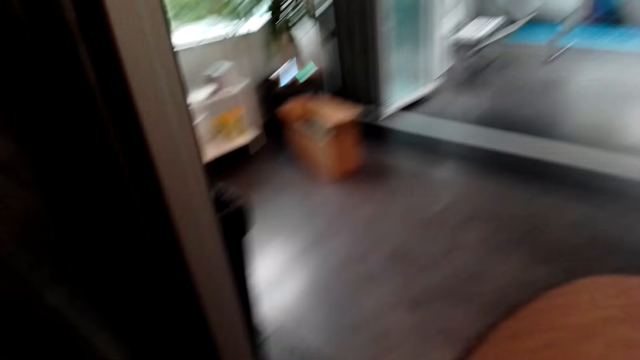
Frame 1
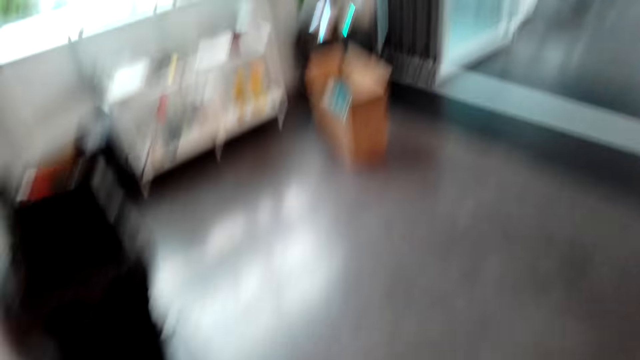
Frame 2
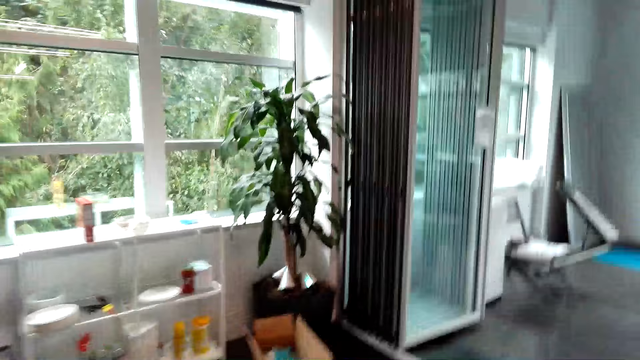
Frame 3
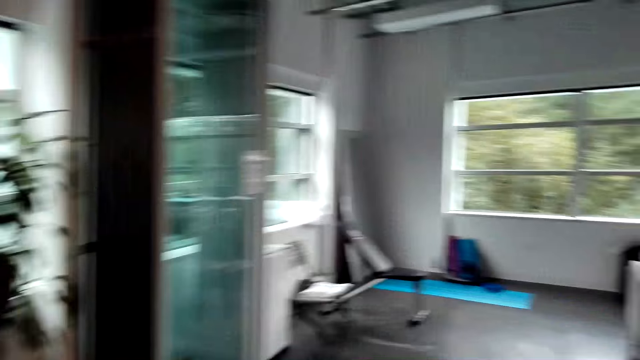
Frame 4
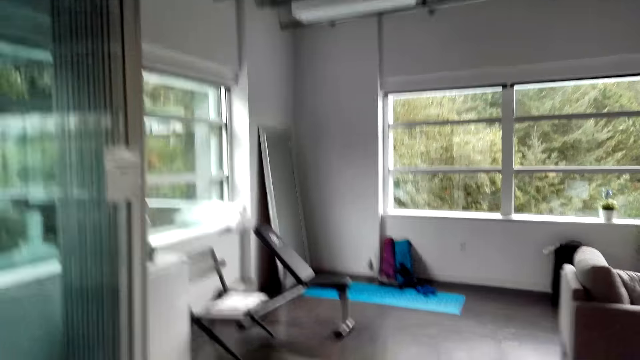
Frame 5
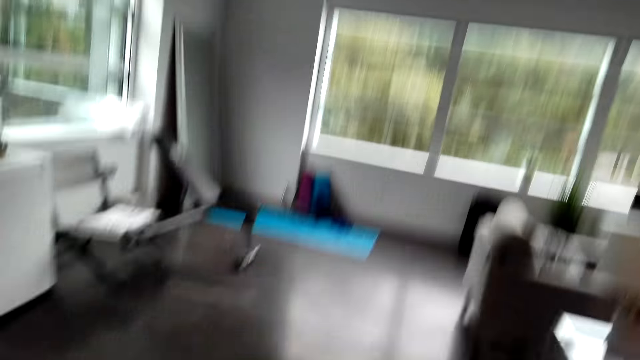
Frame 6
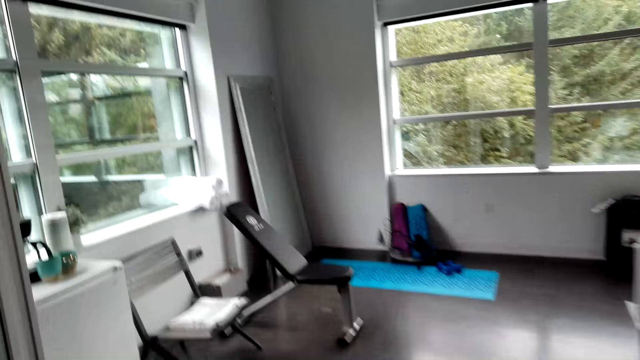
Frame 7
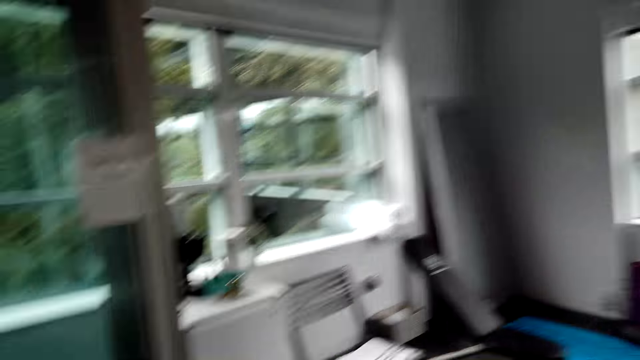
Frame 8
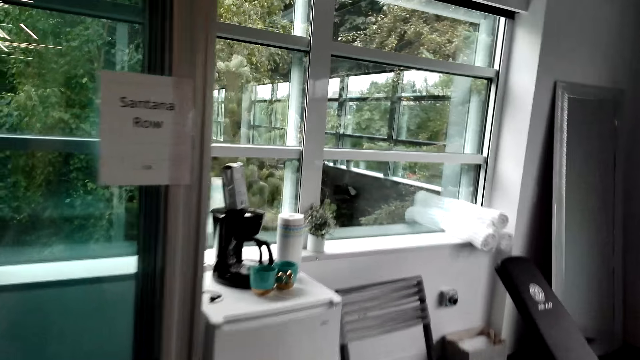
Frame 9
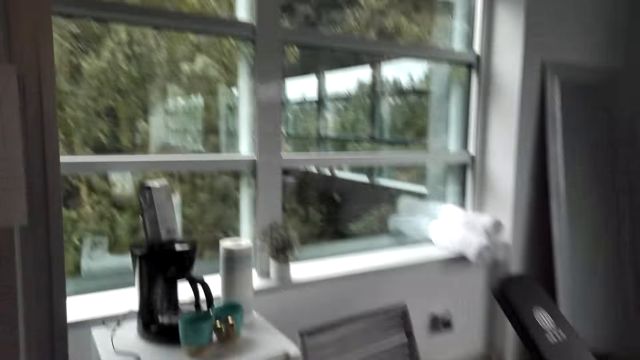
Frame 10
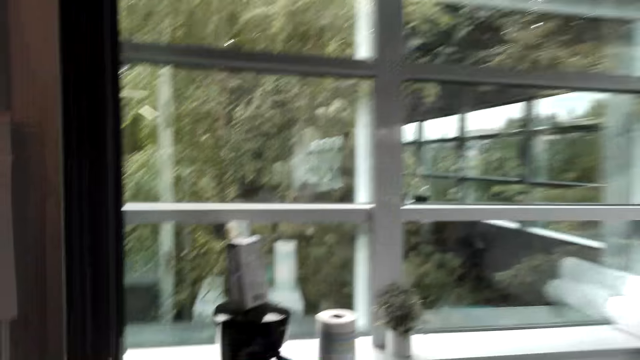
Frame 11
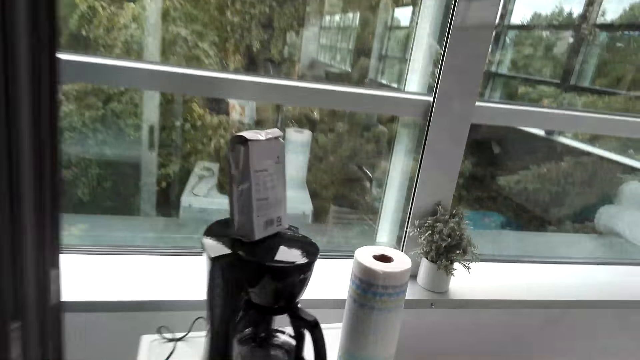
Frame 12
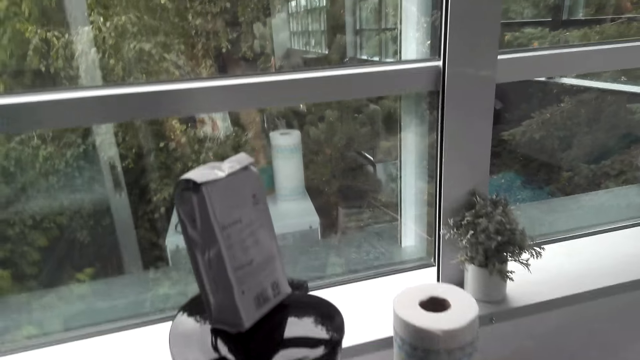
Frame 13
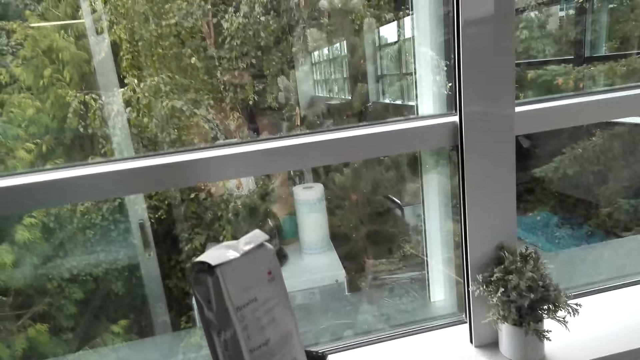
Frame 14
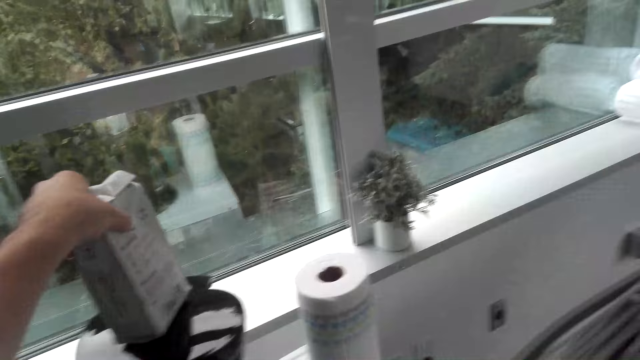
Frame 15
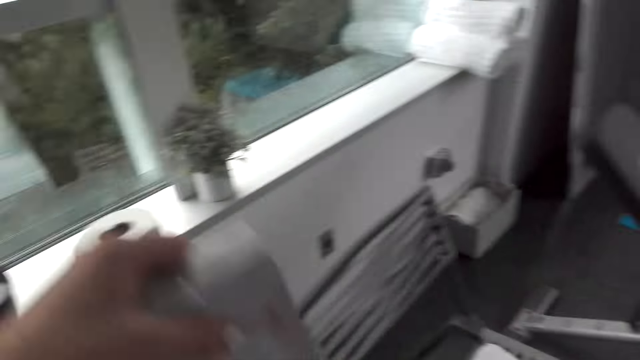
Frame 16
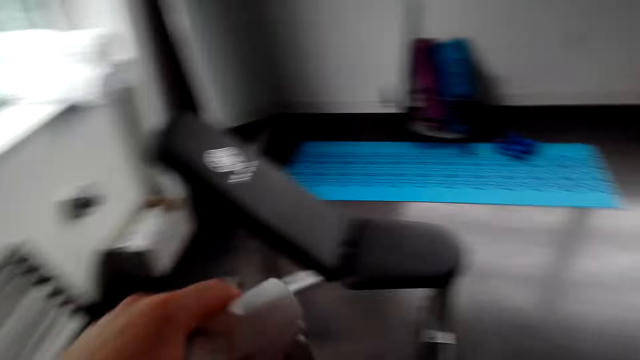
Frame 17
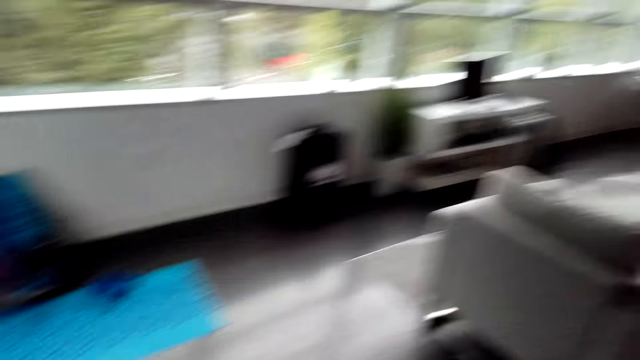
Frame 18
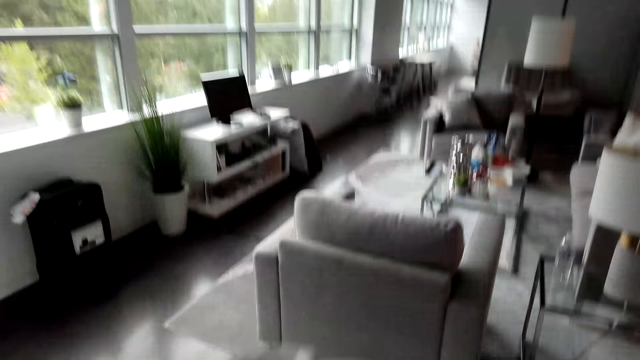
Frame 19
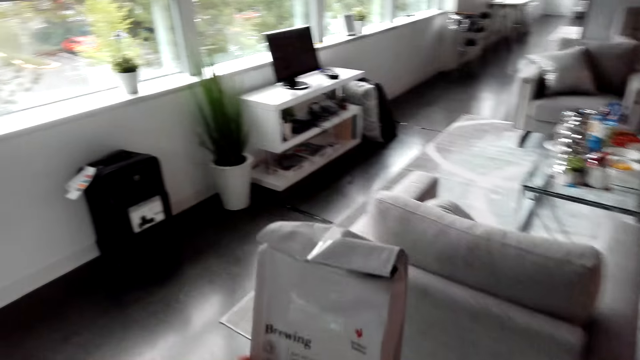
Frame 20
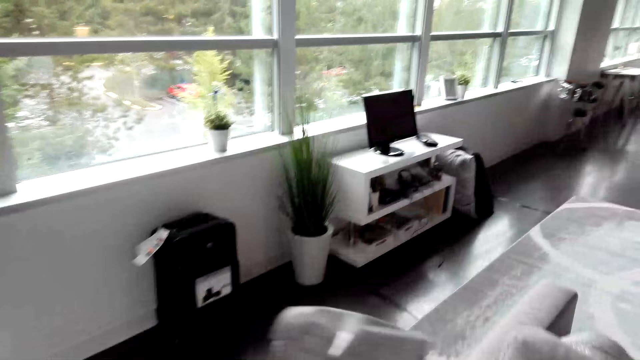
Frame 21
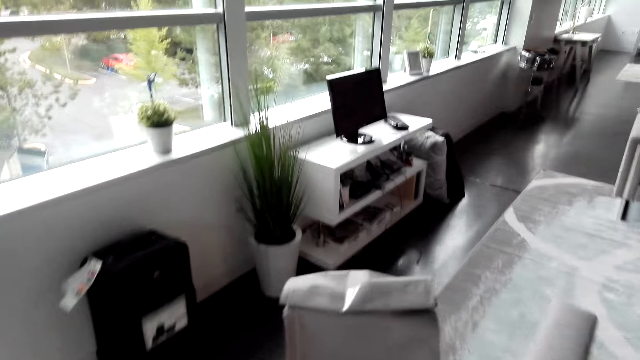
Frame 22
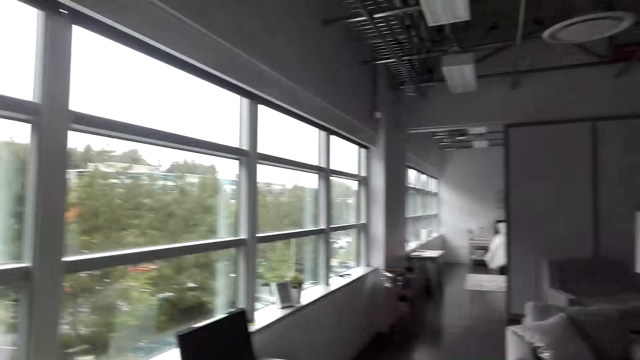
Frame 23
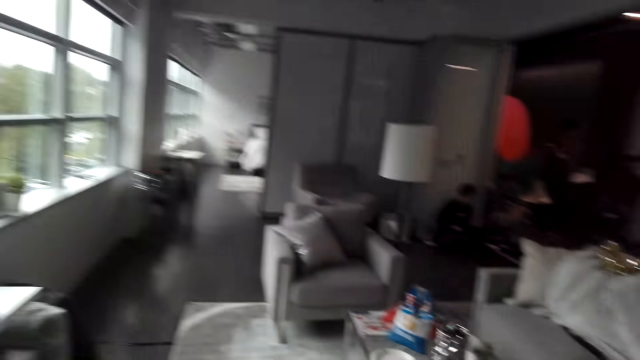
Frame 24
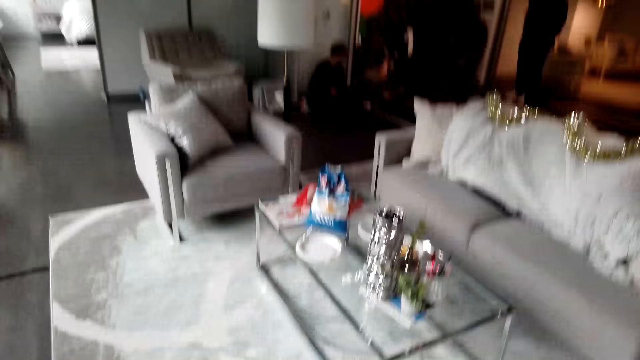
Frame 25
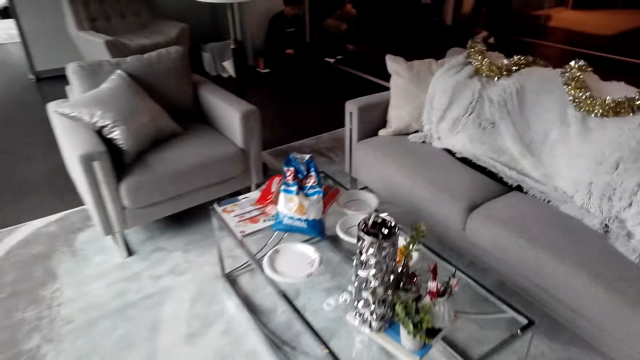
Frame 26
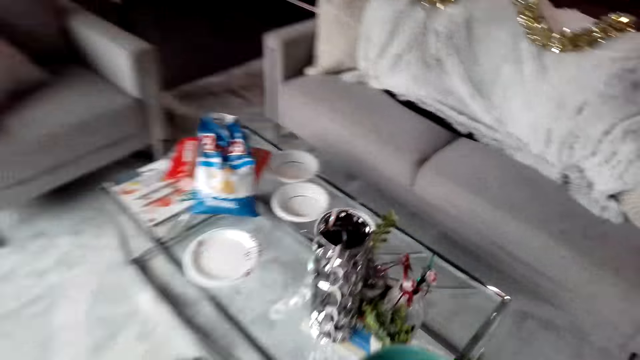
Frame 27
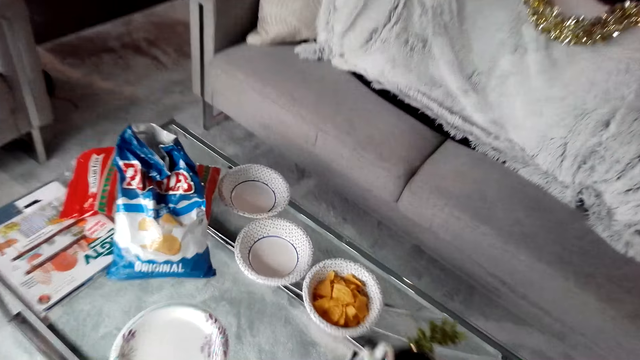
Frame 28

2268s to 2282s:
The camera wearer picks up a box of something. They walk around.

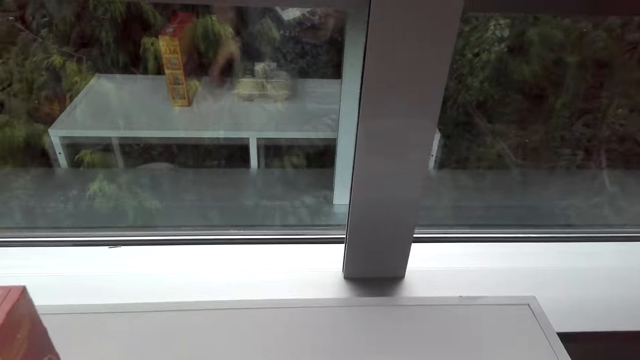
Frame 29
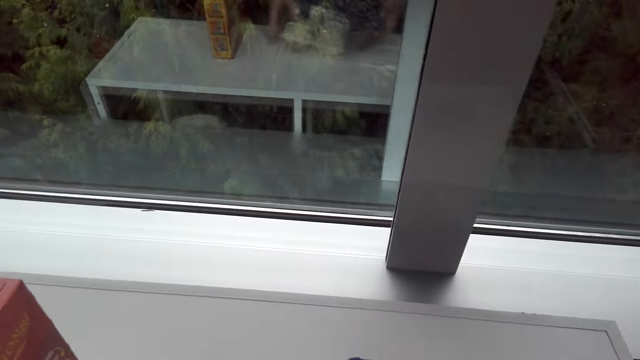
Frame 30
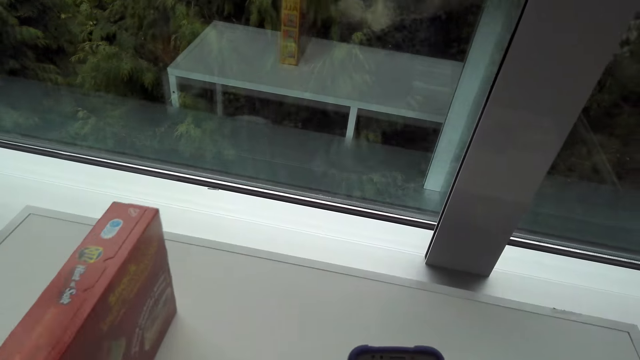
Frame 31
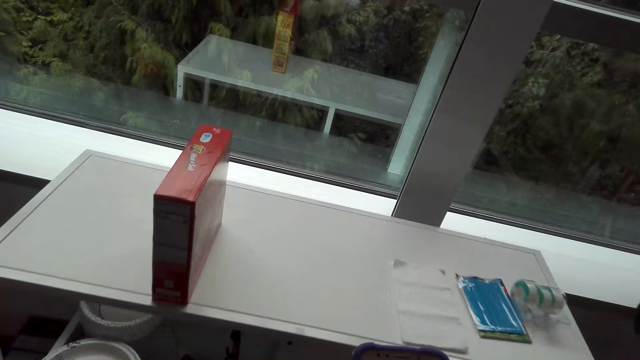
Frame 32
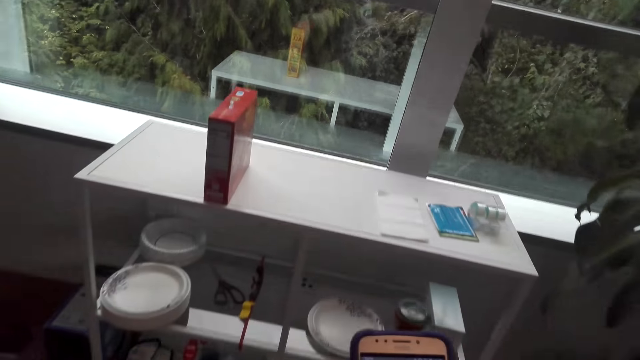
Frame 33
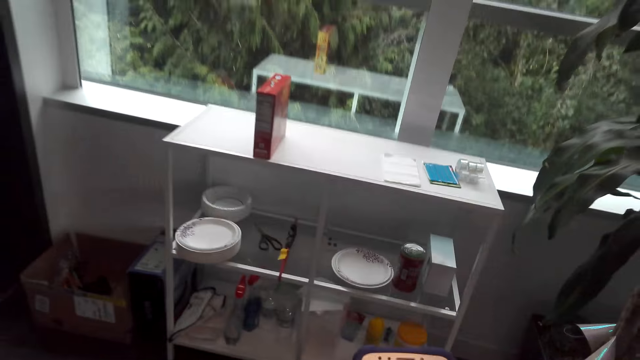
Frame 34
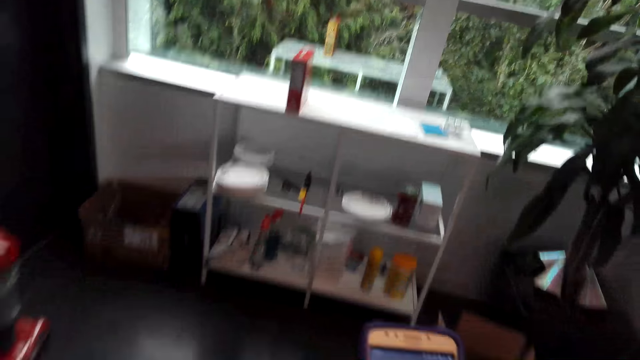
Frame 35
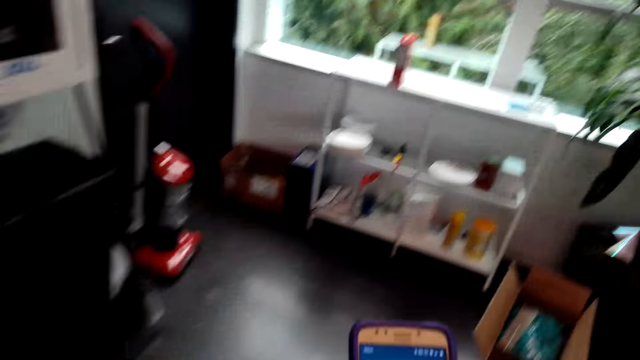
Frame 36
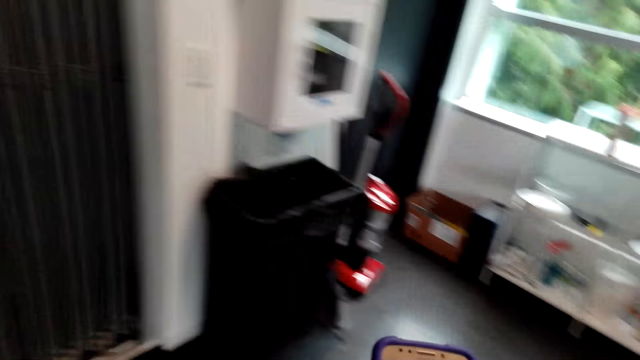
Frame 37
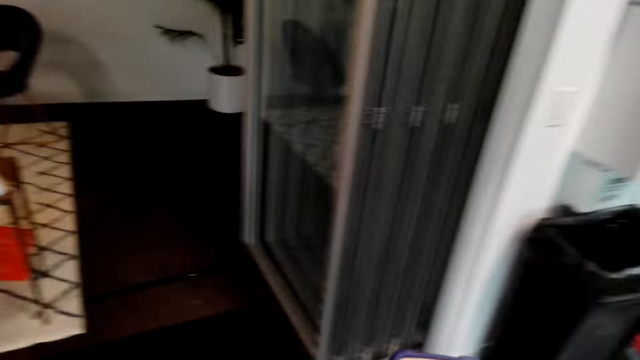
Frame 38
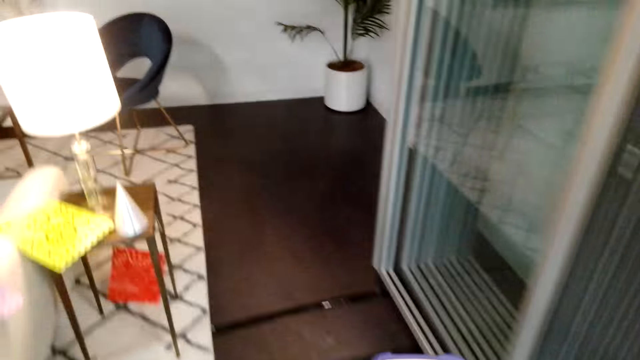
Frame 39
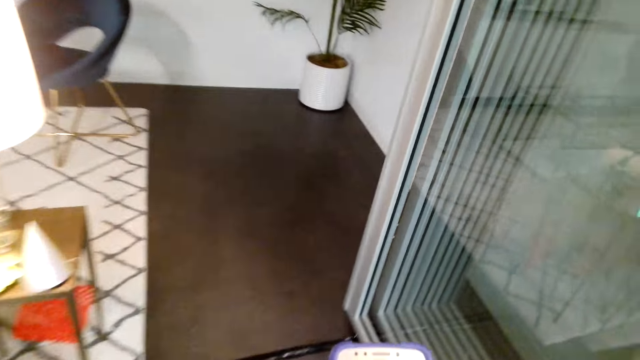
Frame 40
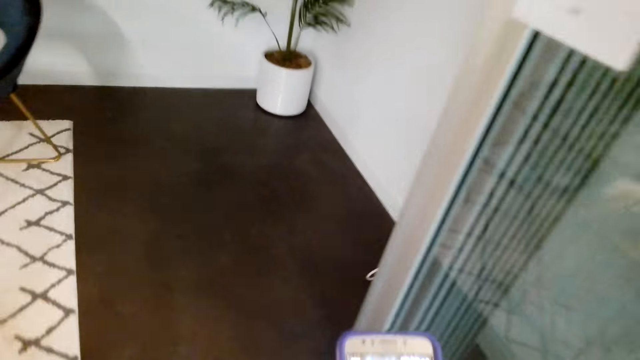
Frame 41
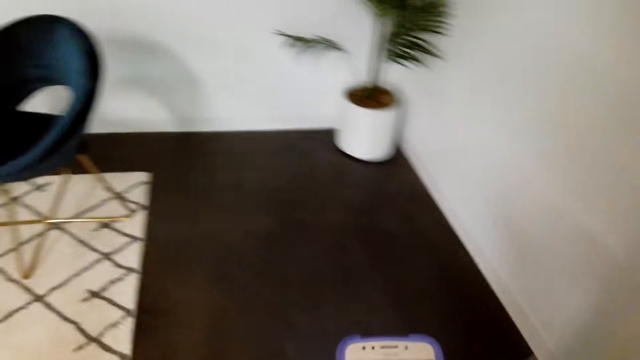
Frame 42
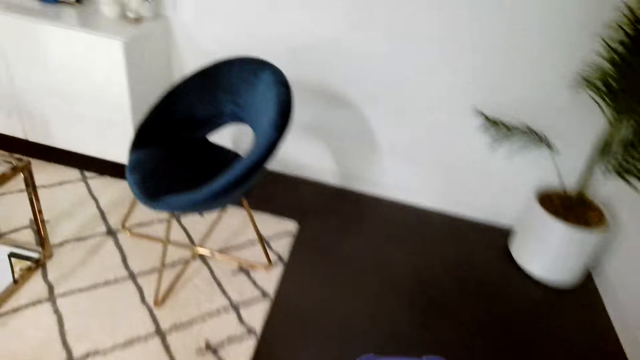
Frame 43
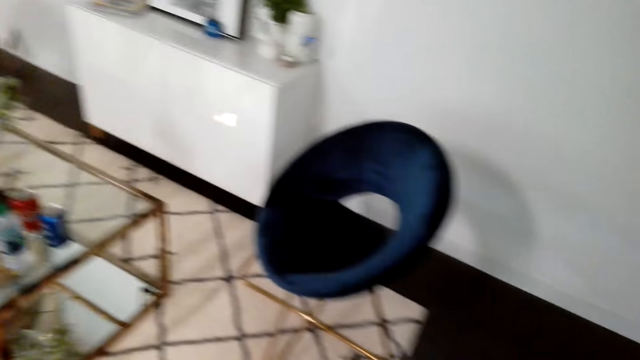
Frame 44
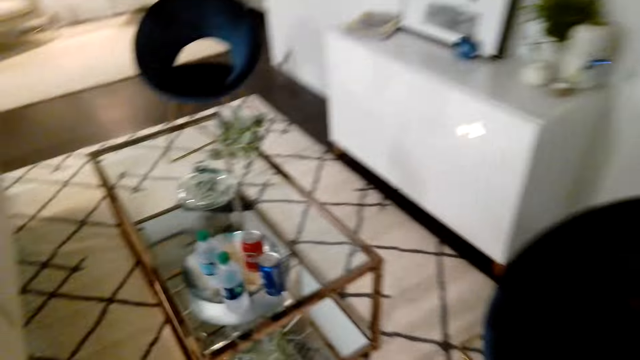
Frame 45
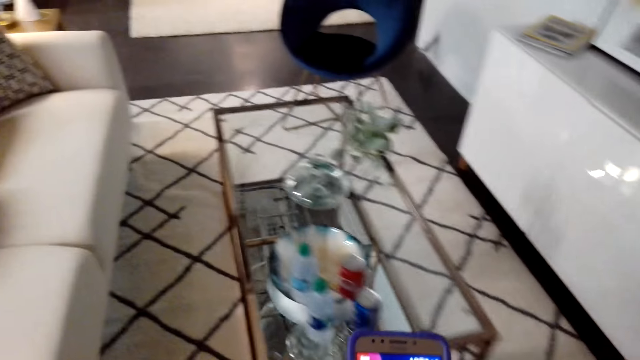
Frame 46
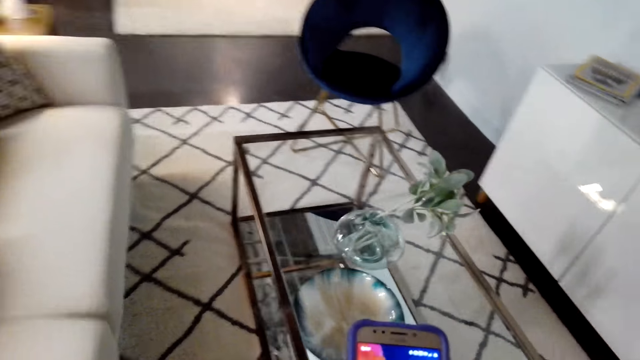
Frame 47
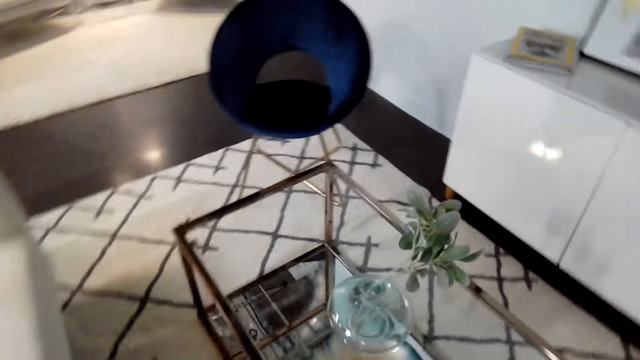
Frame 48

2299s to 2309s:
The camera wearer presses the phone. They walk around.
